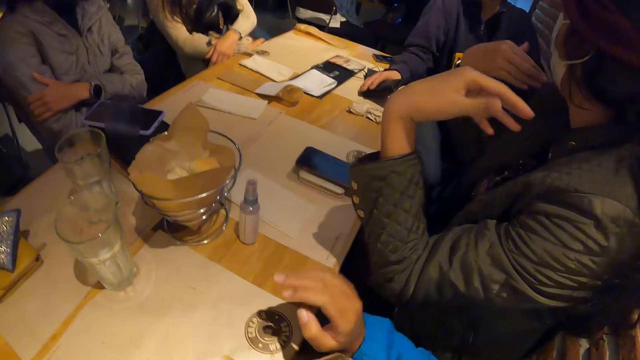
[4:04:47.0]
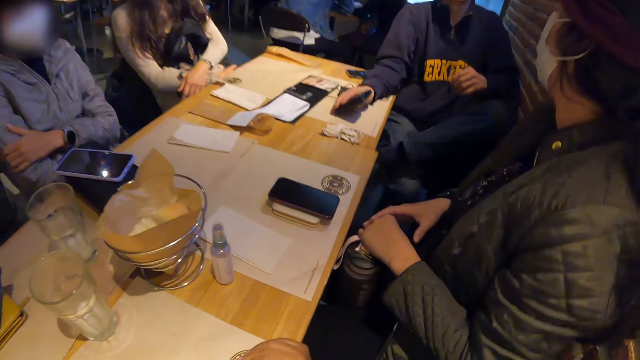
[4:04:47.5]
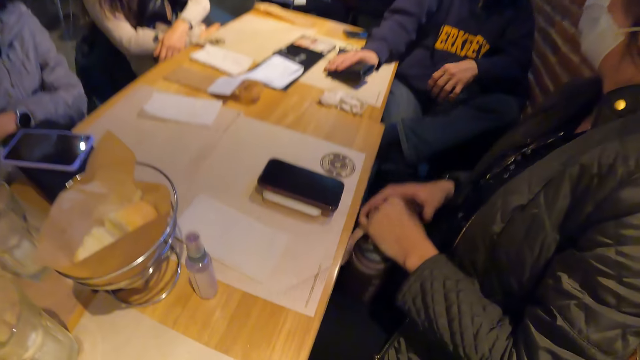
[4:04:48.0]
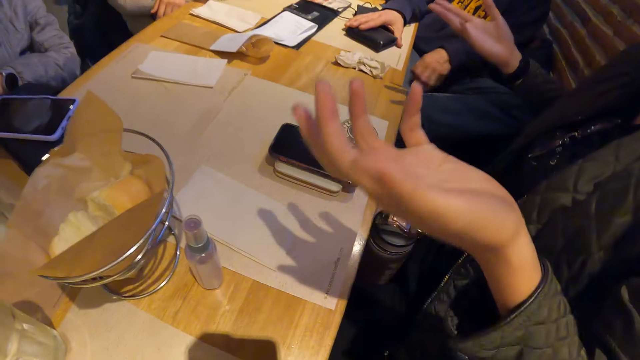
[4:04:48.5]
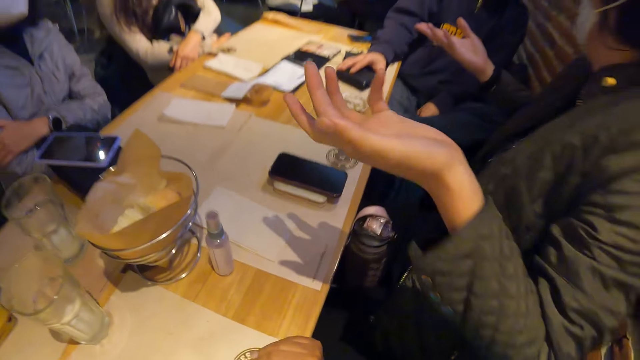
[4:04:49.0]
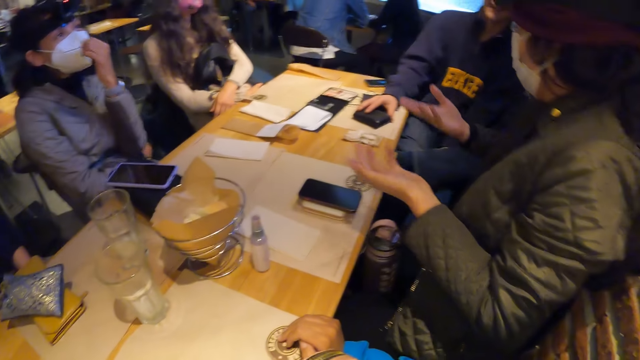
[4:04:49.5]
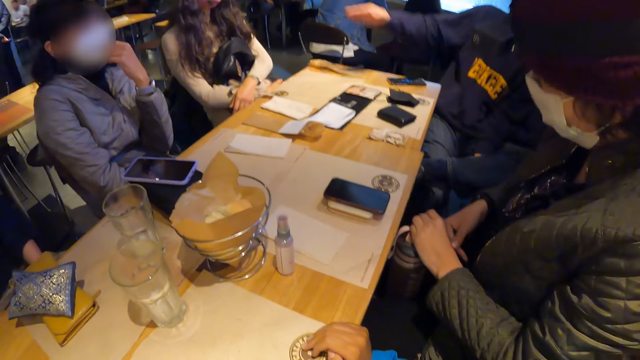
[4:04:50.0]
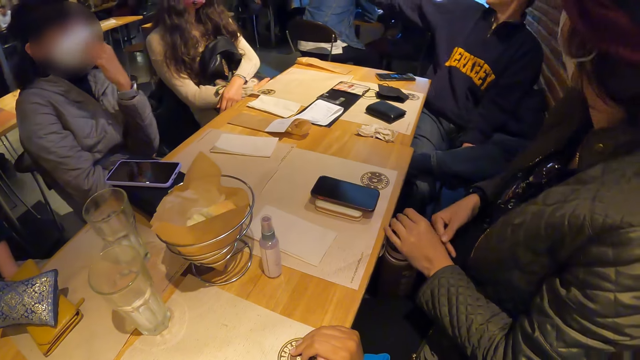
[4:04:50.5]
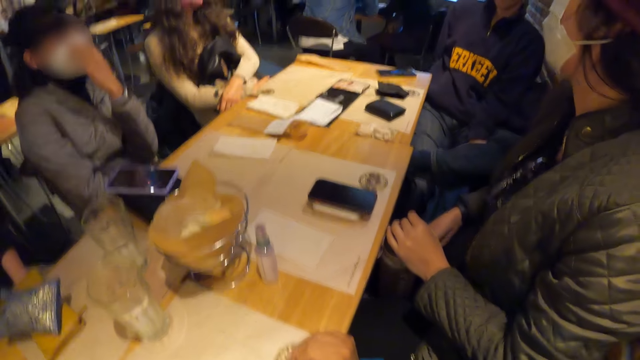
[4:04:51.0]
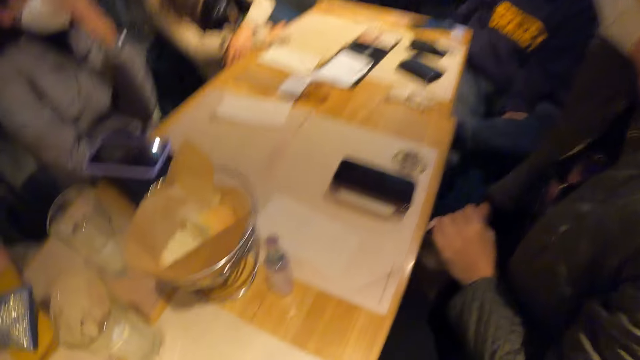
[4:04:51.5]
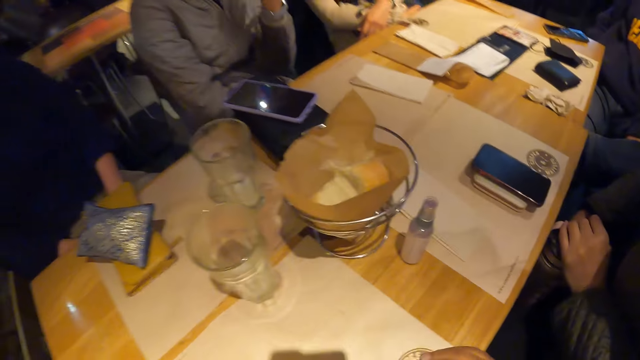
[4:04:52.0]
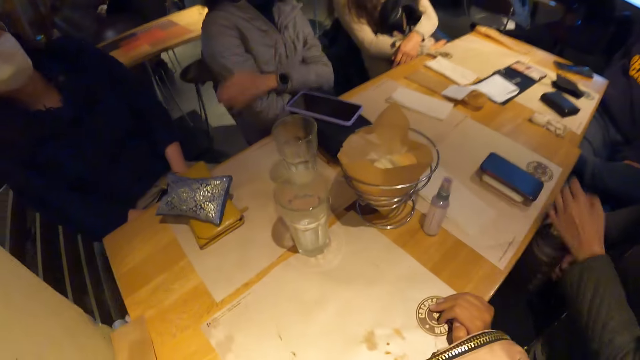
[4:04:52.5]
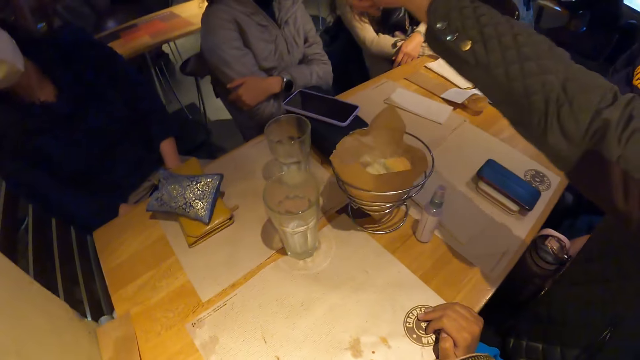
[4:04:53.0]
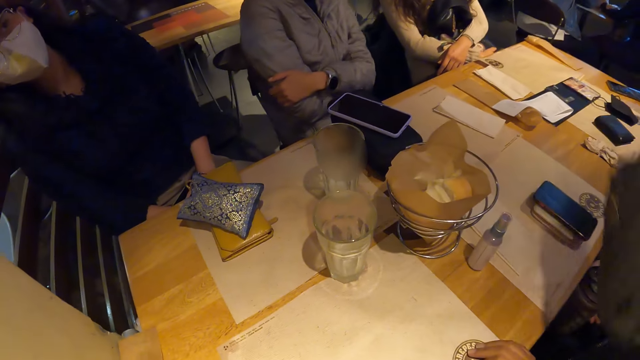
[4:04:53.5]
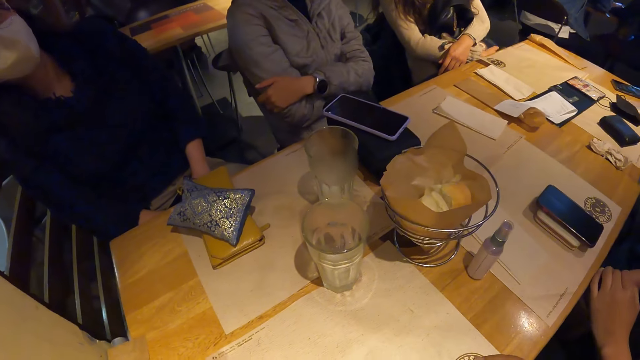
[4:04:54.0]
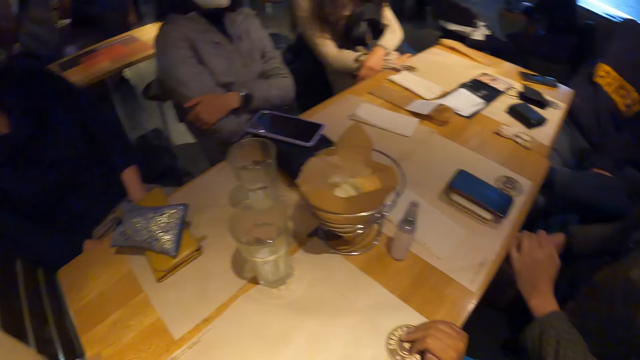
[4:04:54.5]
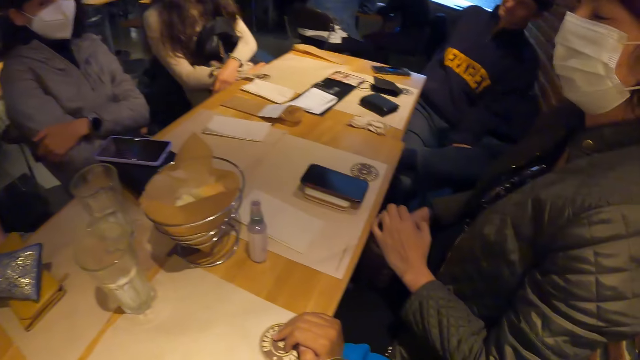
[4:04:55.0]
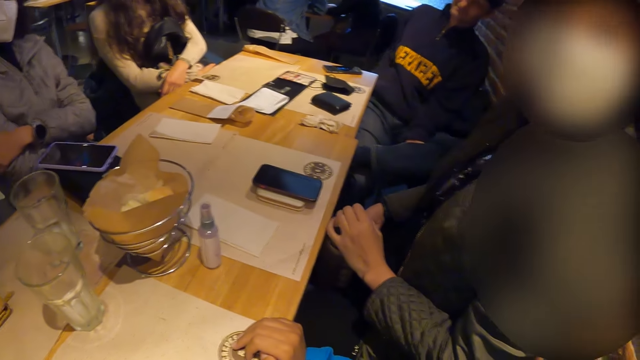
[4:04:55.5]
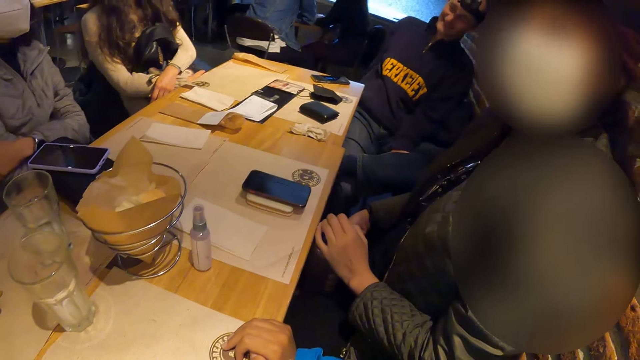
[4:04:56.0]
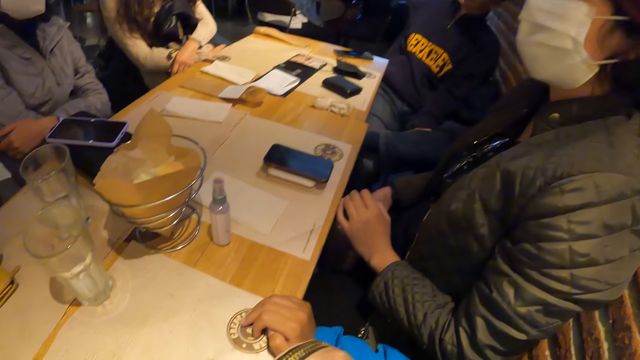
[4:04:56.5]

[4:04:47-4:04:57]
A person moves the hand to the face. The camera wearer moves the hand on the table. Another person puts the leg on the other. The first person moves the hands over the table. Another person touches the mask. The first person points at another person. The first person puts the hand down.

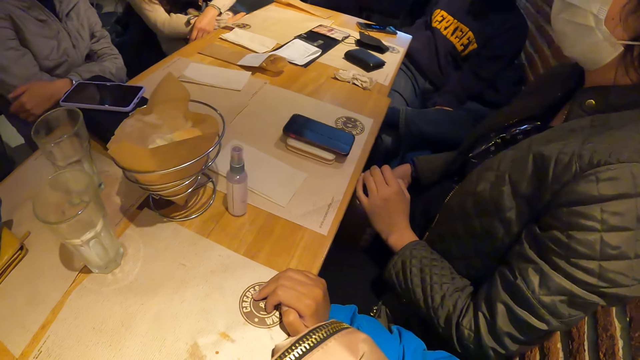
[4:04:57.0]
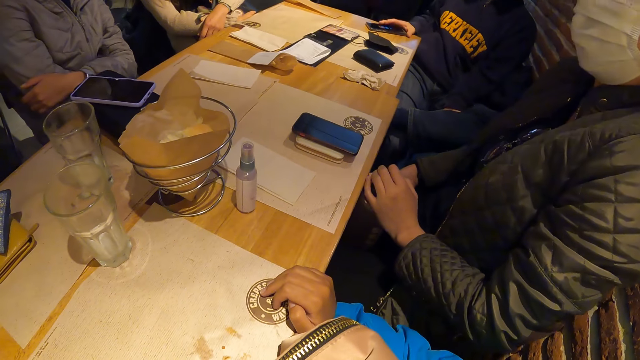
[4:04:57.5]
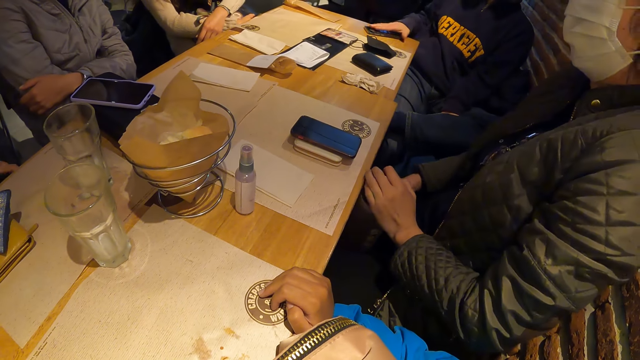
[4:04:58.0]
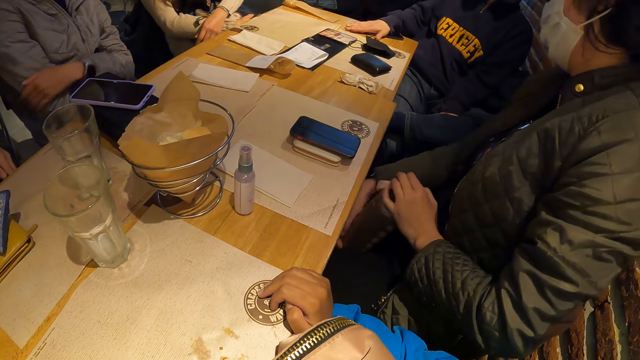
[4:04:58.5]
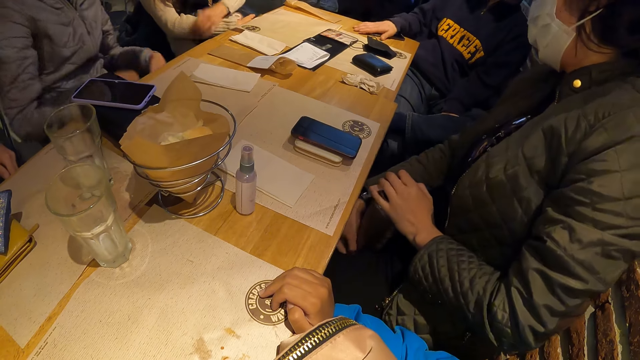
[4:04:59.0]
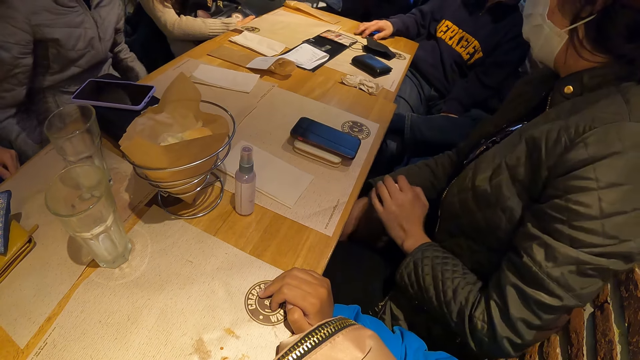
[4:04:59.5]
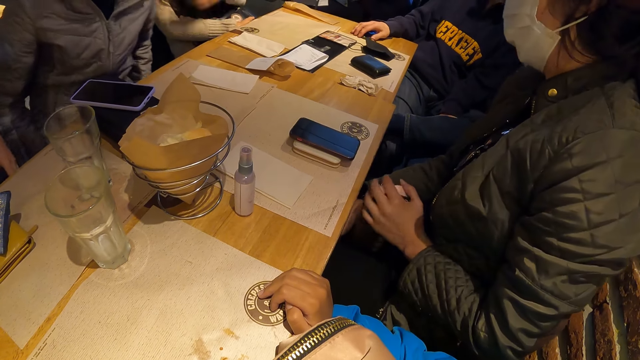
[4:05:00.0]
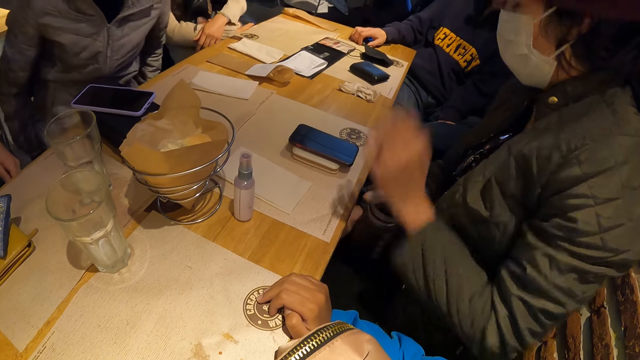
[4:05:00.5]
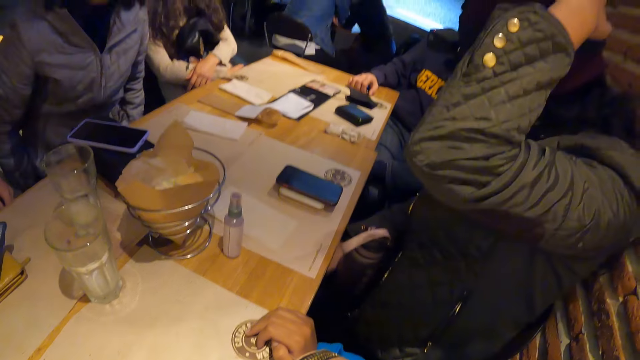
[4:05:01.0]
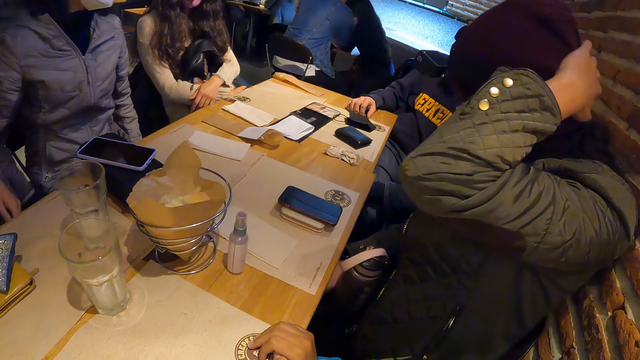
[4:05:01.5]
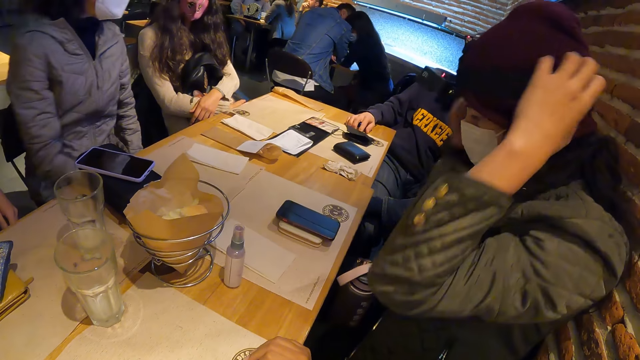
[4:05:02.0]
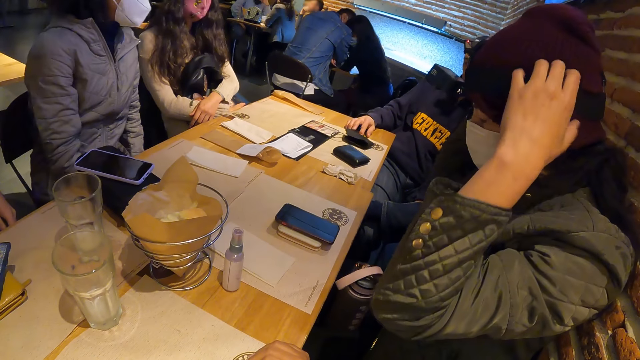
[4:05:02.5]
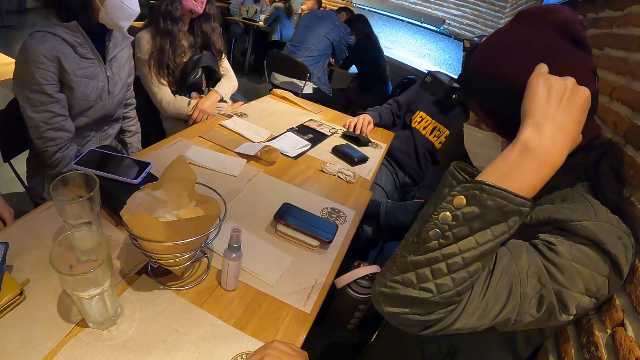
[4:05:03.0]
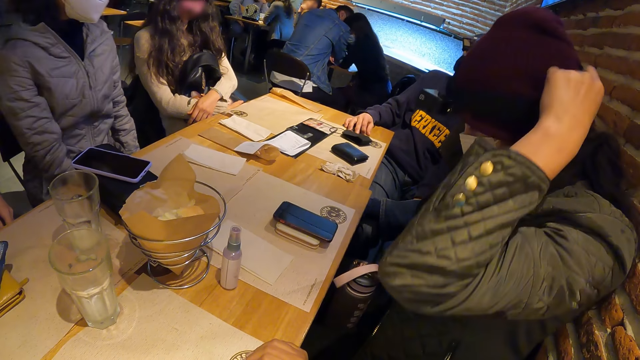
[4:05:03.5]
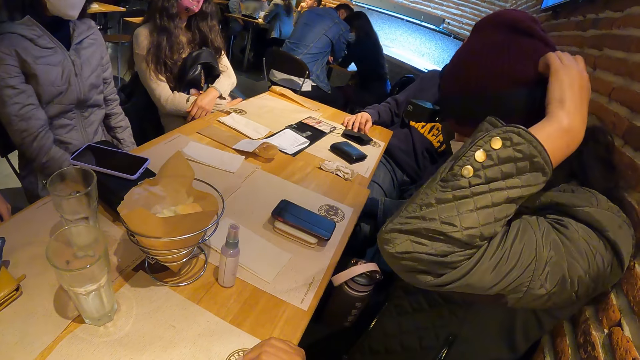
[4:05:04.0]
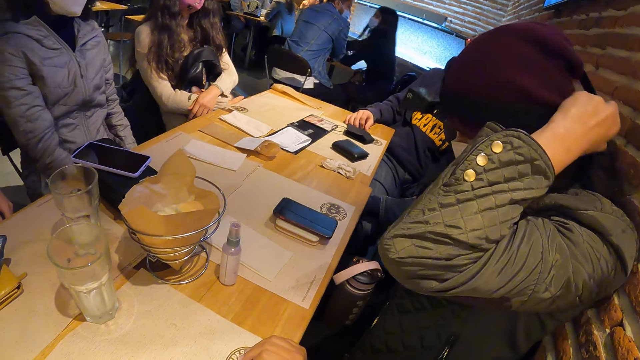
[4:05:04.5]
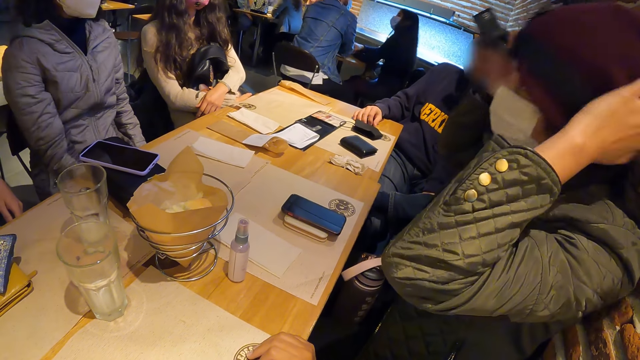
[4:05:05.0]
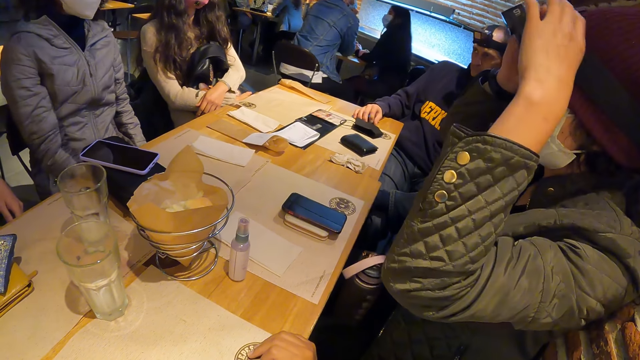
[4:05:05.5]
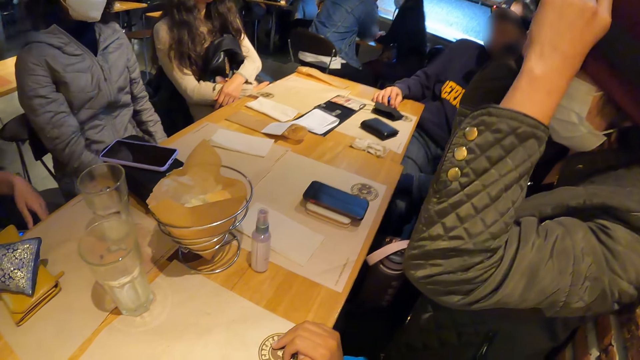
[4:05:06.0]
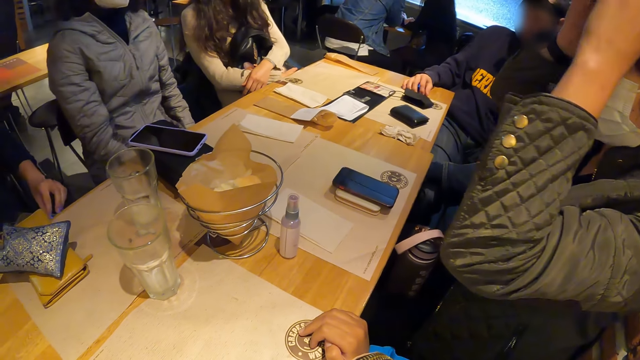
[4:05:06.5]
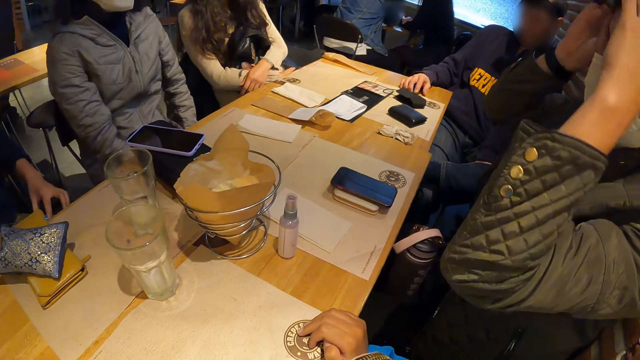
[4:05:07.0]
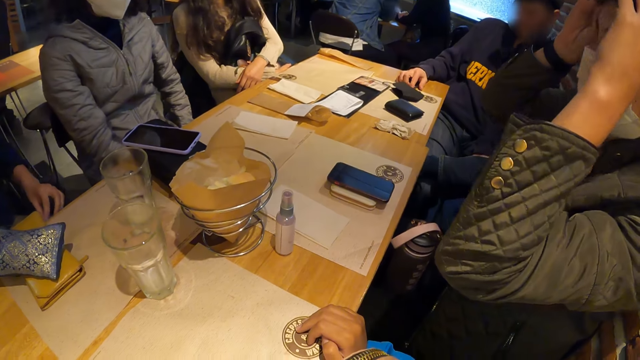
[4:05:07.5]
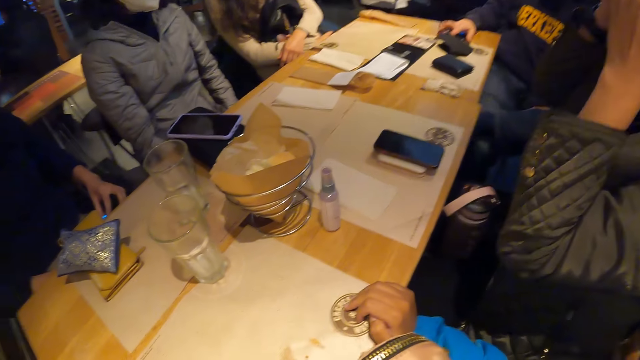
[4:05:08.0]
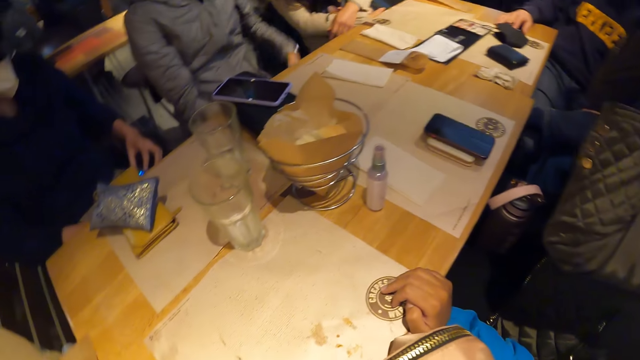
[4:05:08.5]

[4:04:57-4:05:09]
A person holds the bottle. Another person moves the hand on the table. Another person touches the chair. A woman adjusts a cap on her head with her left hand. Another person moves from each other. The person who touches the chair holds the phone.
